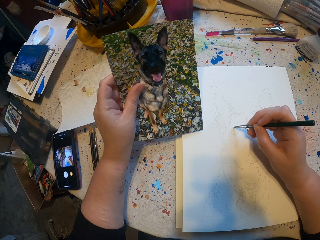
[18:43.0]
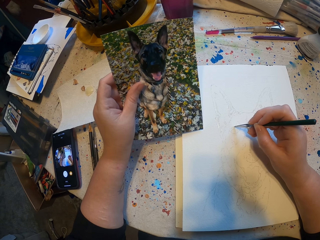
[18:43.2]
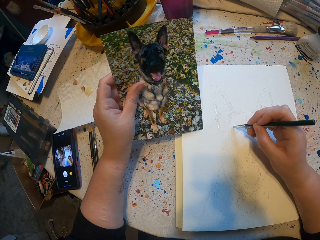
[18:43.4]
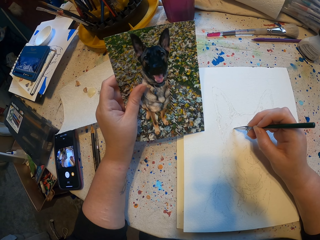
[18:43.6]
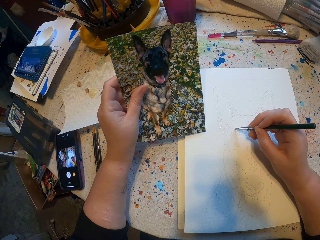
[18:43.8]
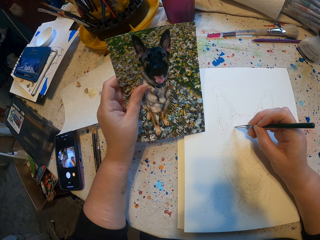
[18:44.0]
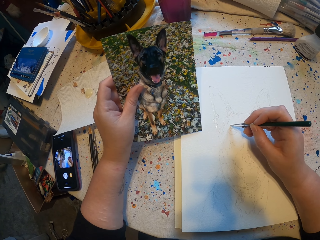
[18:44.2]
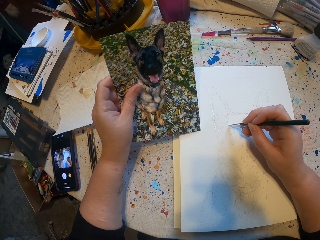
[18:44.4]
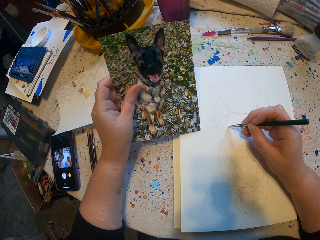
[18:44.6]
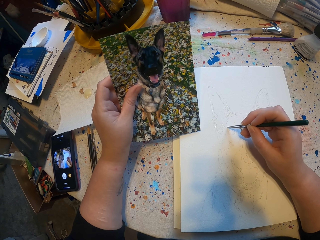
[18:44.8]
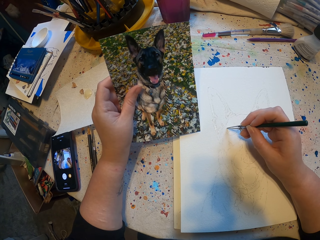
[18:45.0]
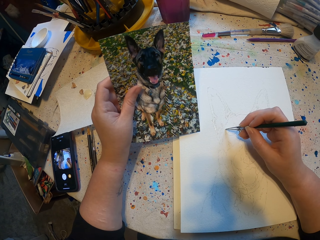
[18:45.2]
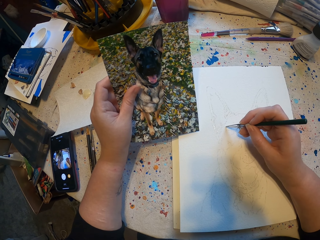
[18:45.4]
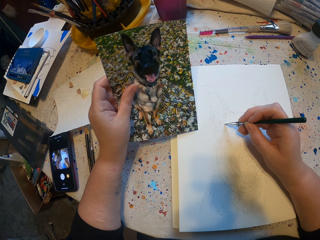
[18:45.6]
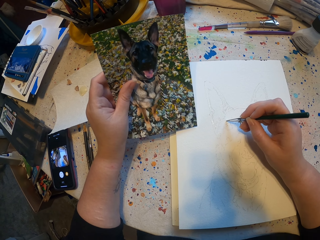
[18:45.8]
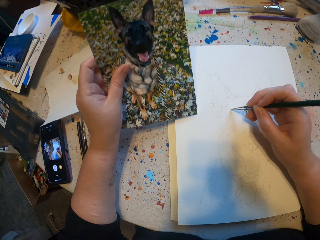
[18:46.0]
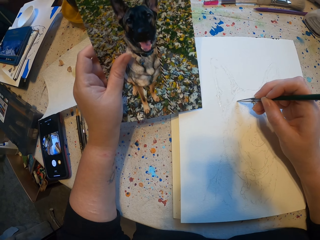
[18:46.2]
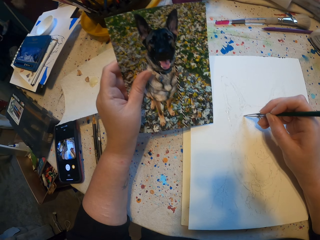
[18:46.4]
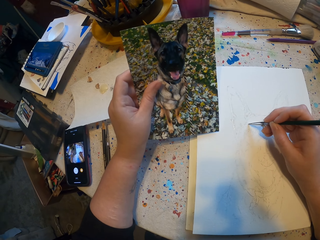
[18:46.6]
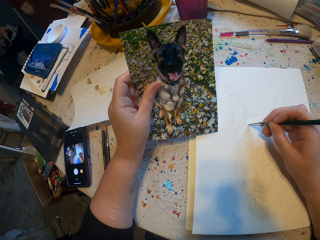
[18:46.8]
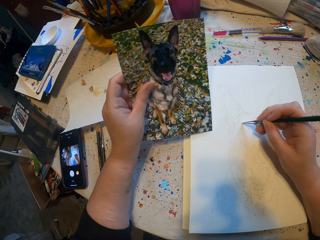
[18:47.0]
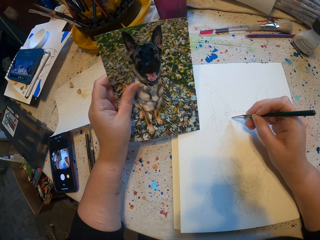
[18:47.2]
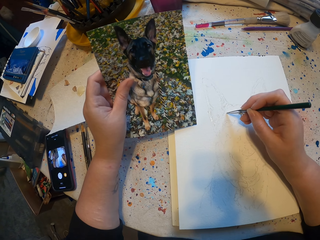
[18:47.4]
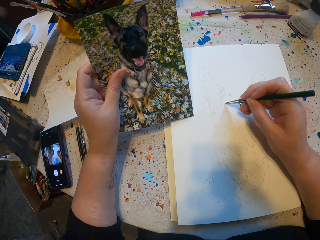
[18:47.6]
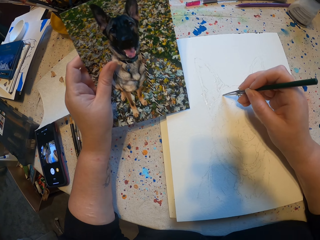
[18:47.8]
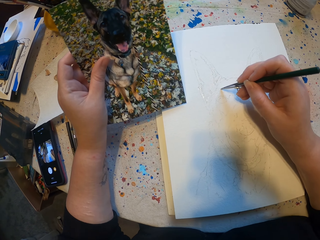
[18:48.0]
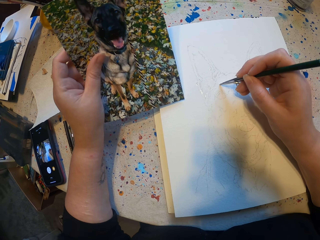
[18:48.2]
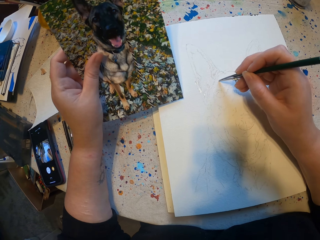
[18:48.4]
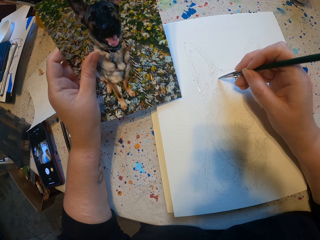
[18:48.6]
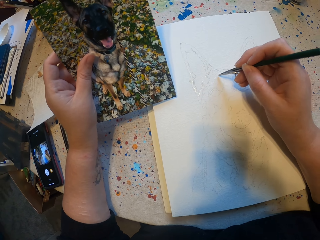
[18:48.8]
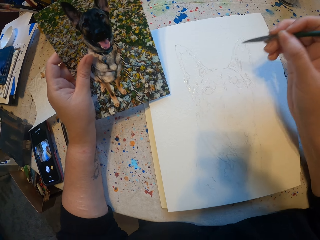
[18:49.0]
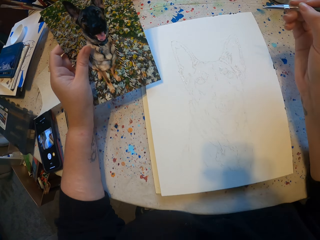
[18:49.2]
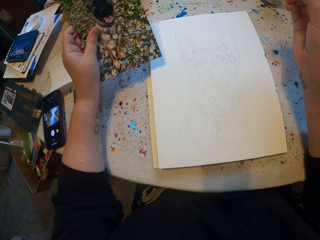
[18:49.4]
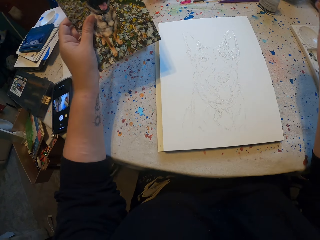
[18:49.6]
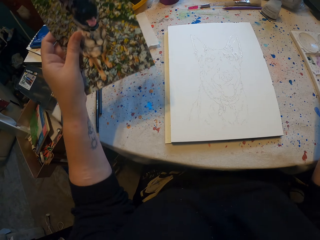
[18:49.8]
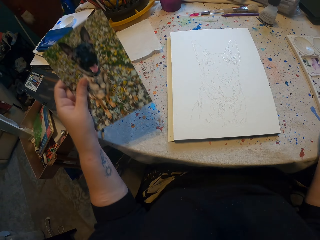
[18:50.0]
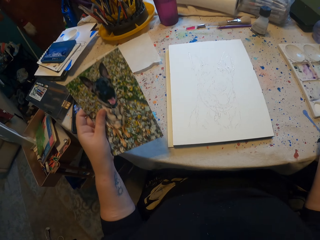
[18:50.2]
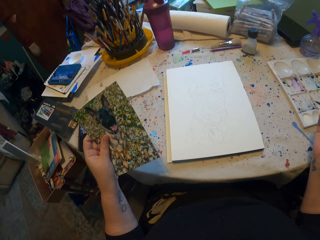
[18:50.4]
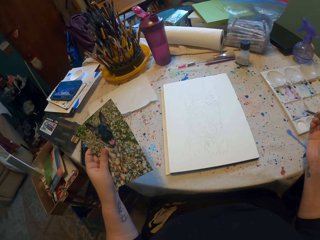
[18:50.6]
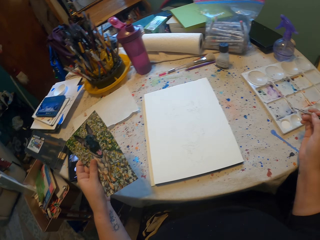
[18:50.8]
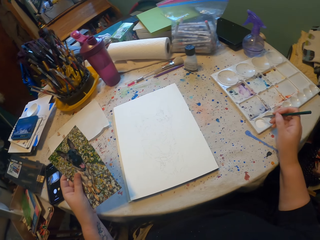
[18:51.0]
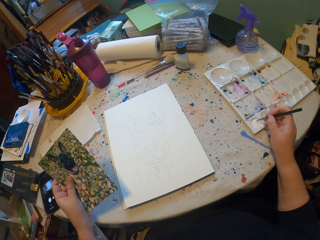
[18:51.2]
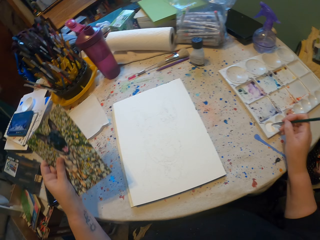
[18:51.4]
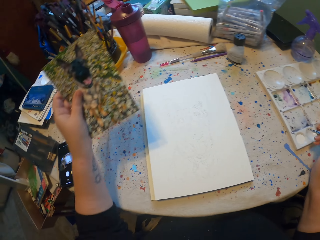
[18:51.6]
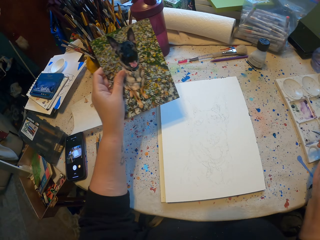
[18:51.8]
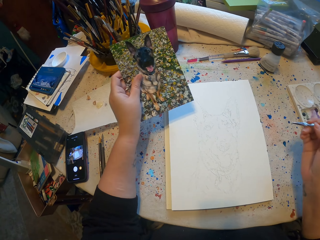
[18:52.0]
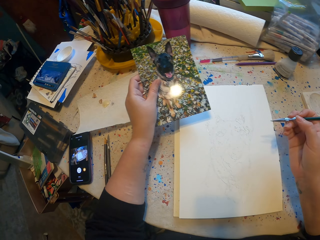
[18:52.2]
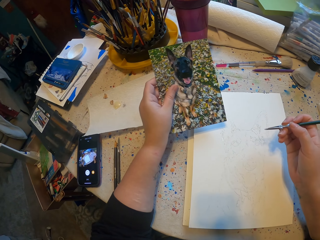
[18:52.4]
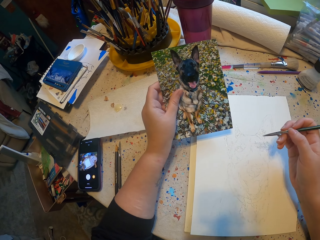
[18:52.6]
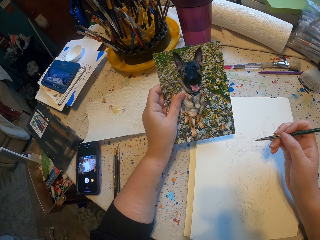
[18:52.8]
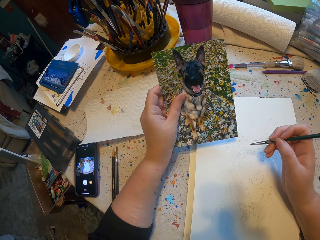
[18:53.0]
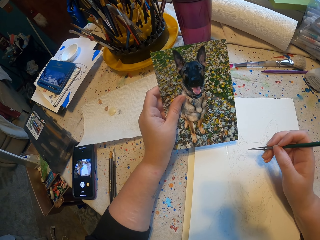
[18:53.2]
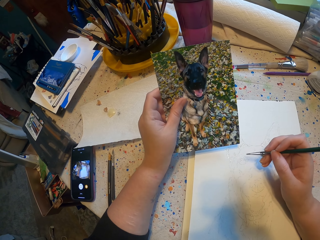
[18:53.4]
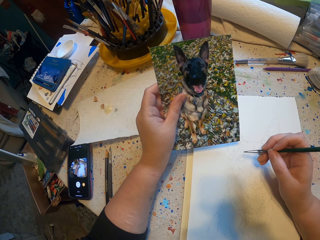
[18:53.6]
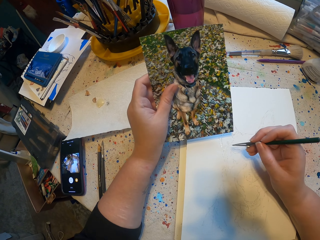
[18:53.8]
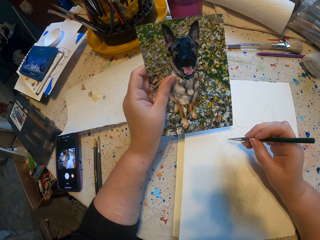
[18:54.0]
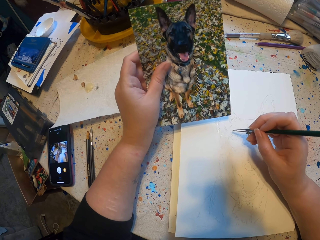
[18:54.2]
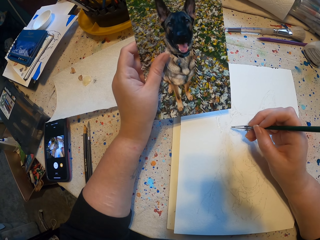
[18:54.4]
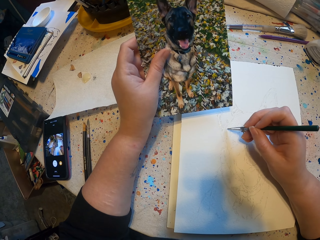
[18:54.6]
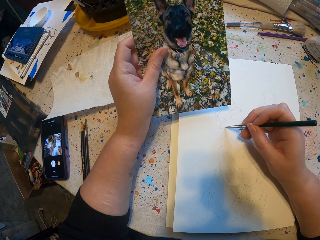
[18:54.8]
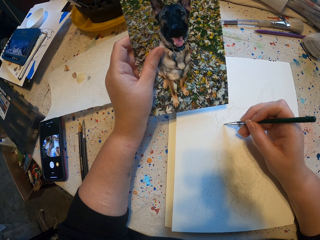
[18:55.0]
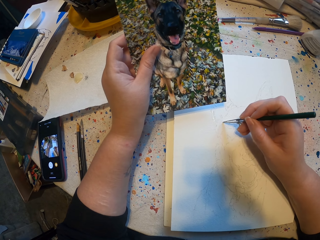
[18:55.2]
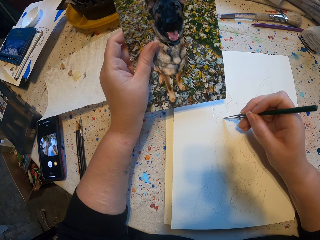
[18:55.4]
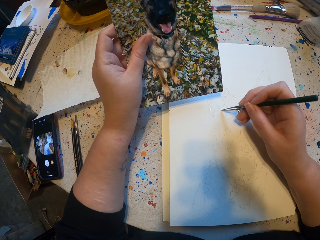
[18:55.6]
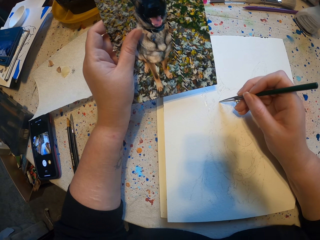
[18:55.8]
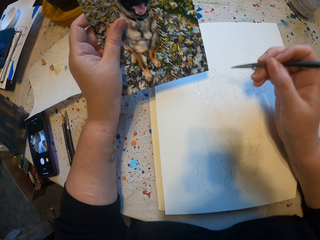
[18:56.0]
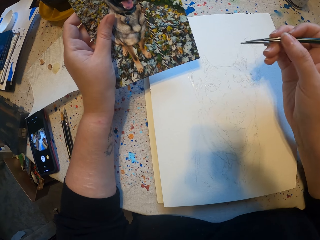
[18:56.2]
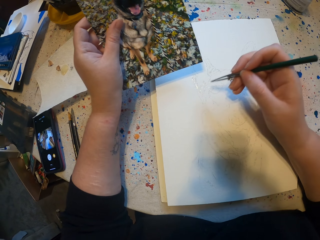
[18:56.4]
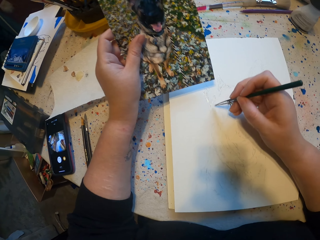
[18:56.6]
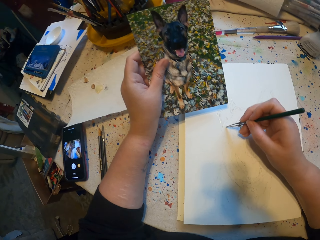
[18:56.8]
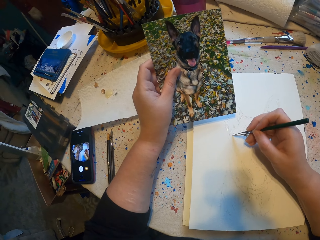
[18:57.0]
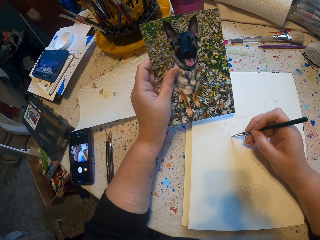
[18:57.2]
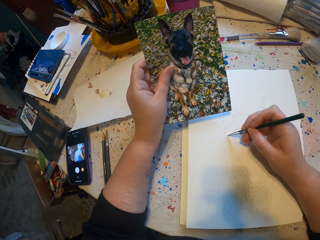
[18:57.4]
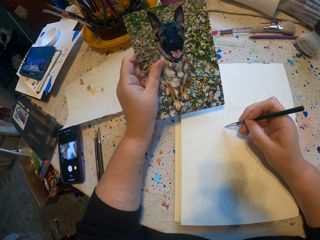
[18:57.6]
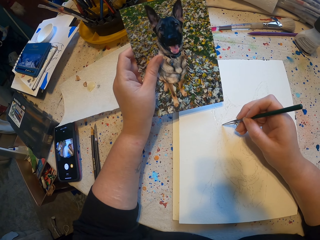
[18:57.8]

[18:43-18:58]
The camera wearer rubs a brush on paint. They draw.

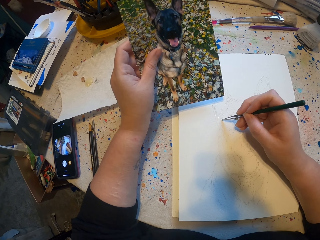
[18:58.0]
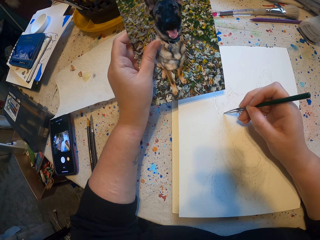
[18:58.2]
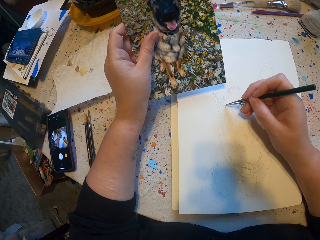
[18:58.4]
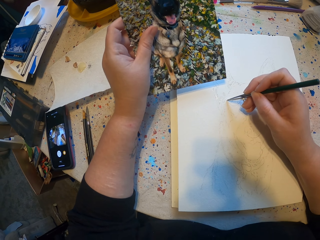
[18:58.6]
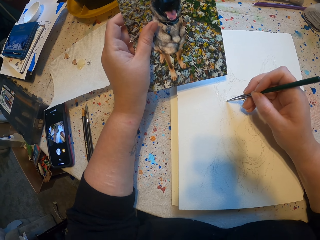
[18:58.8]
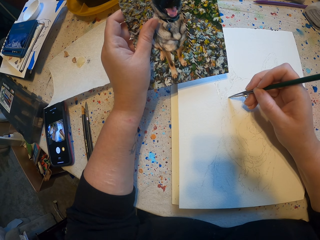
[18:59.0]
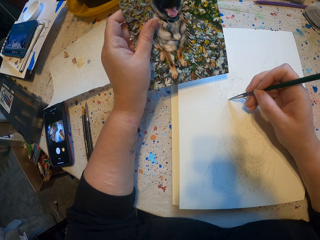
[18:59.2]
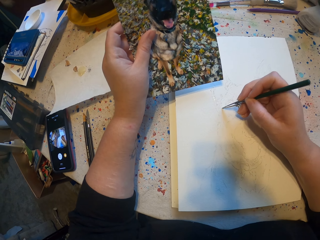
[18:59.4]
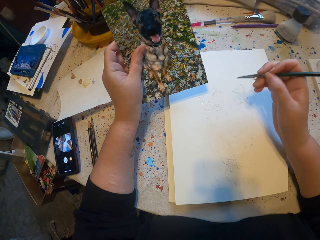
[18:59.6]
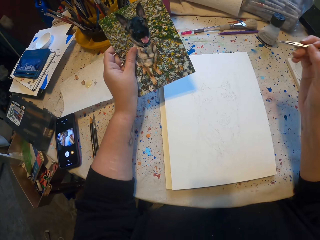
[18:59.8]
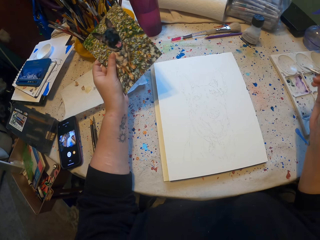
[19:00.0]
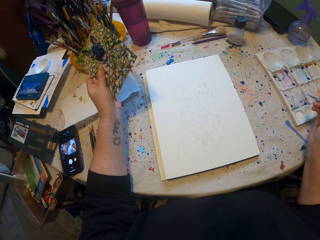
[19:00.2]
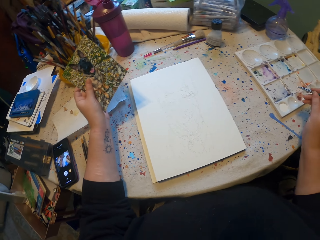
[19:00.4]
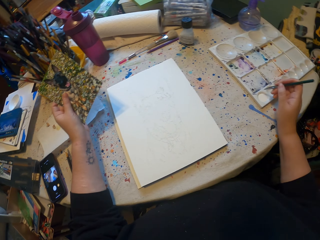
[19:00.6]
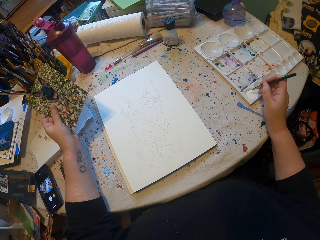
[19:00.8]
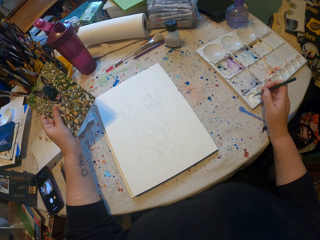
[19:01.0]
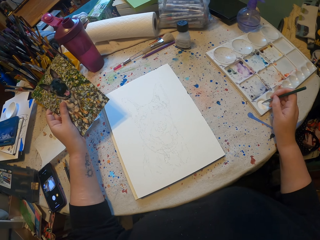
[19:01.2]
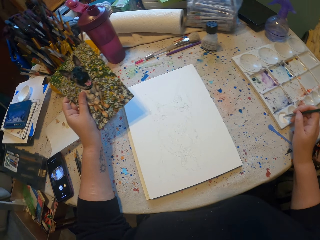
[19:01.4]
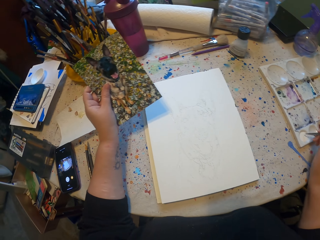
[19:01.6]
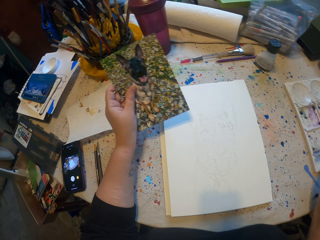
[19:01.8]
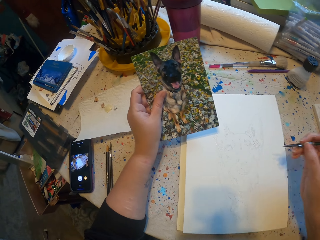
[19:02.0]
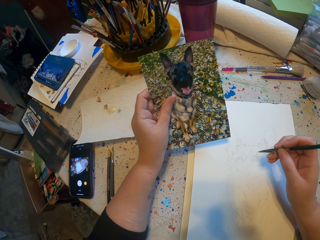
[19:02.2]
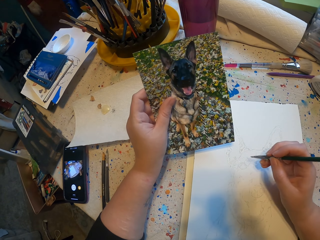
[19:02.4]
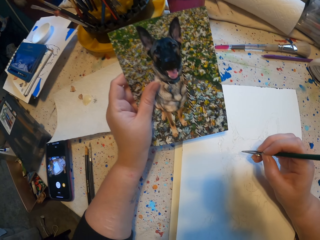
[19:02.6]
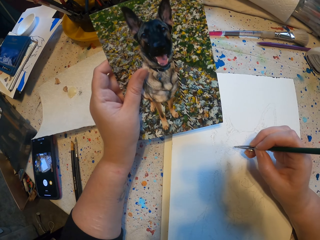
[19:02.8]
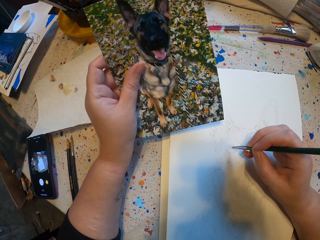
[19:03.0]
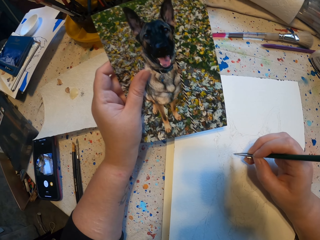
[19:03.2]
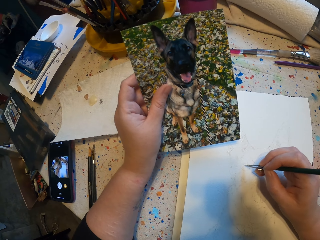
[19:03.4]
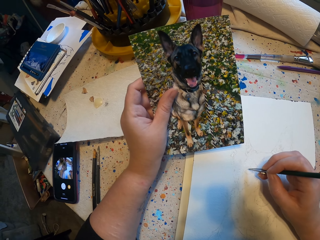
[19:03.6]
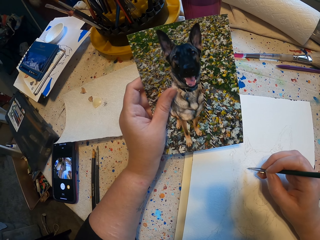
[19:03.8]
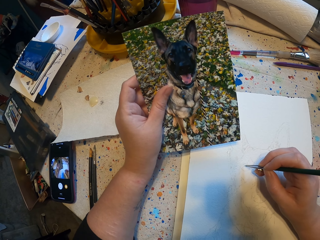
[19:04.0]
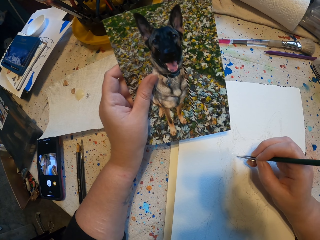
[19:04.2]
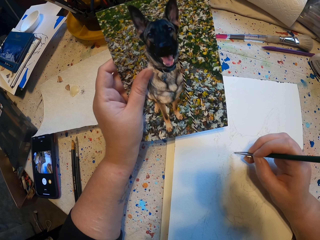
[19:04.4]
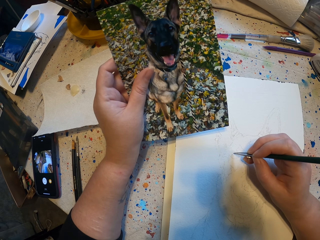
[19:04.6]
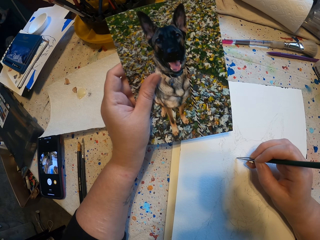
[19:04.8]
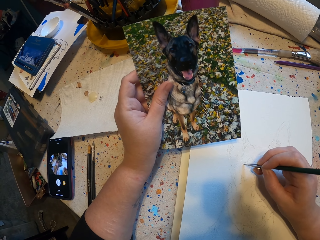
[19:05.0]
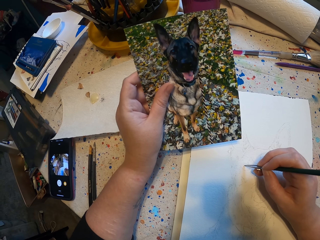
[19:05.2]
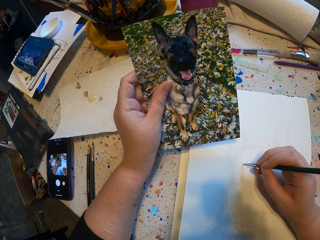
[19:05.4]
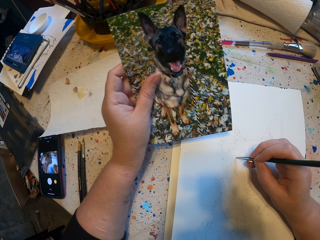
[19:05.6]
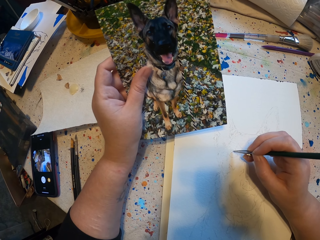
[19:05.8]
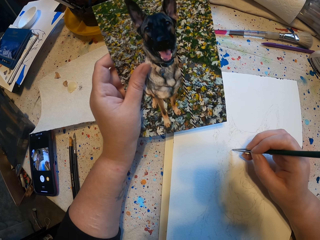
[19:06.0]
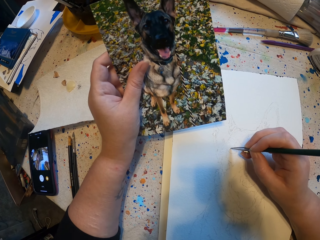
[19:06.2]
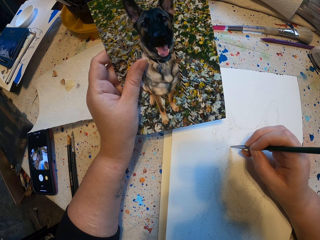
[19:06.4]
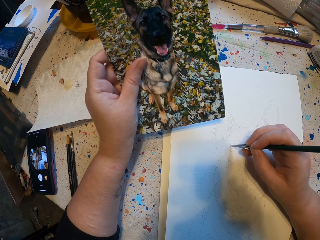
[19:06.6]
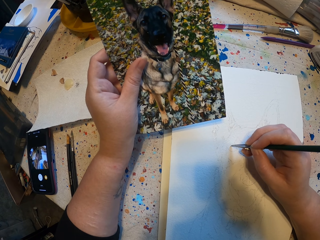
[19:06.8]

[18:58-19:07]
The camera wearer rubs a brush on a paint. They draw.
